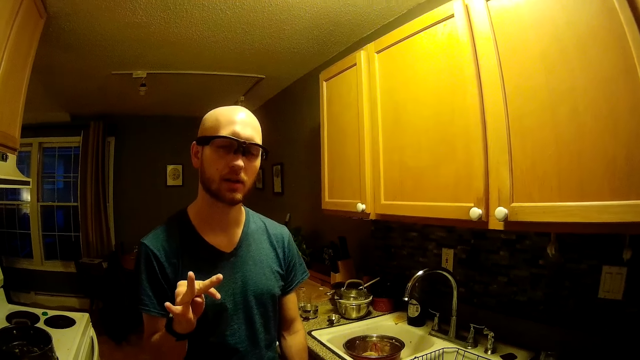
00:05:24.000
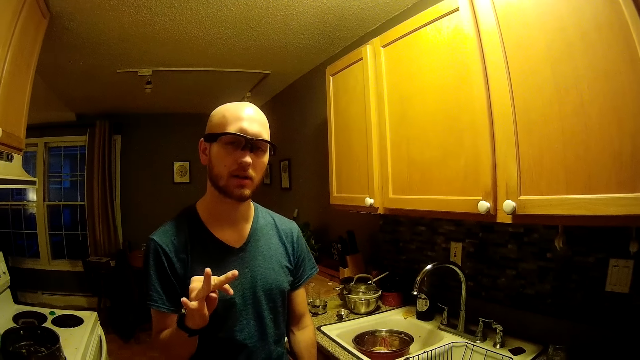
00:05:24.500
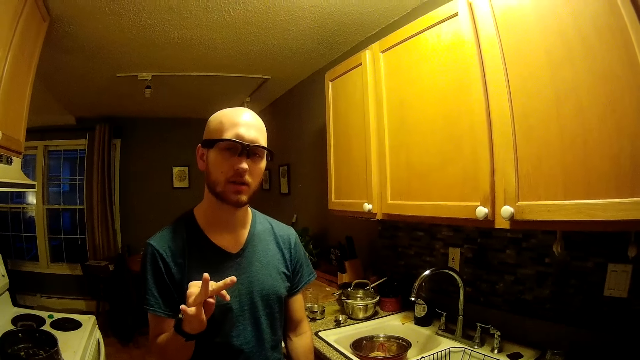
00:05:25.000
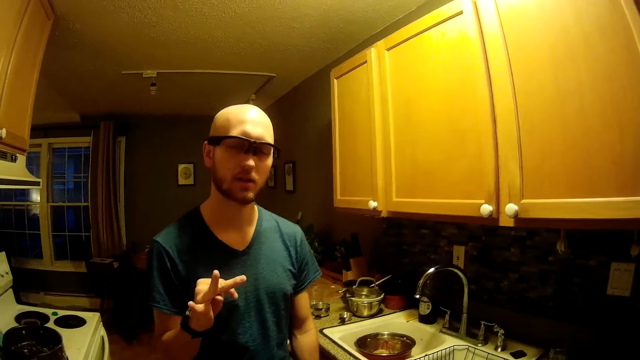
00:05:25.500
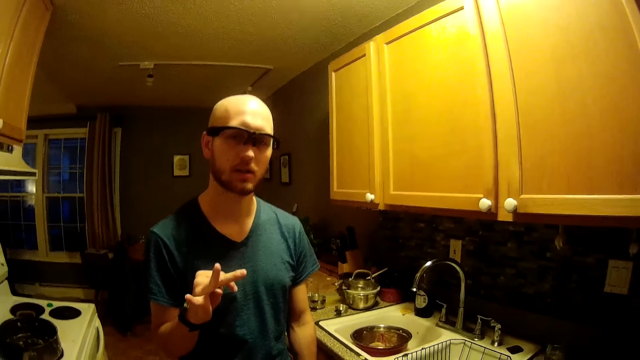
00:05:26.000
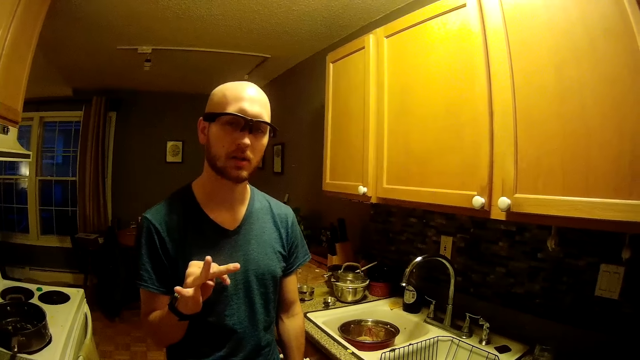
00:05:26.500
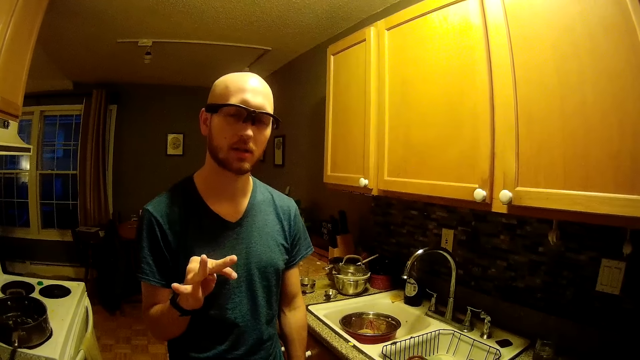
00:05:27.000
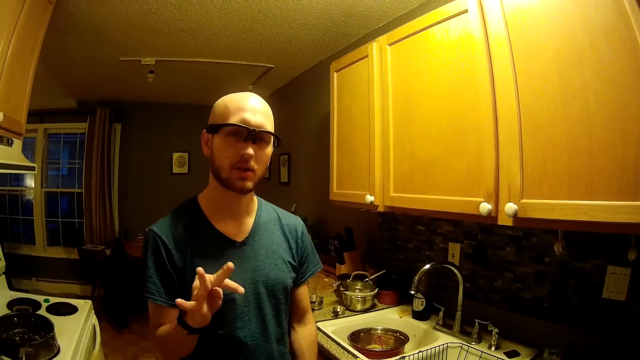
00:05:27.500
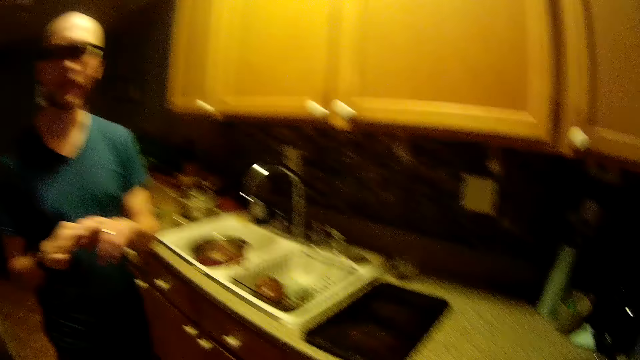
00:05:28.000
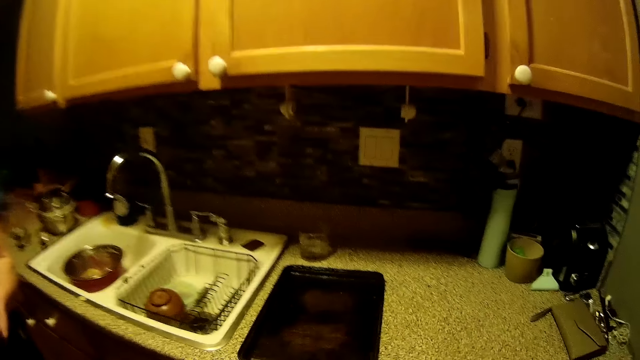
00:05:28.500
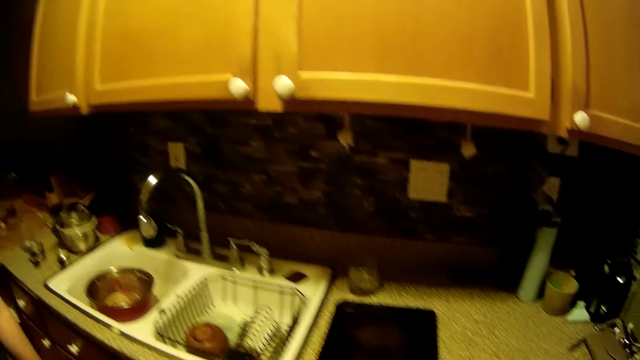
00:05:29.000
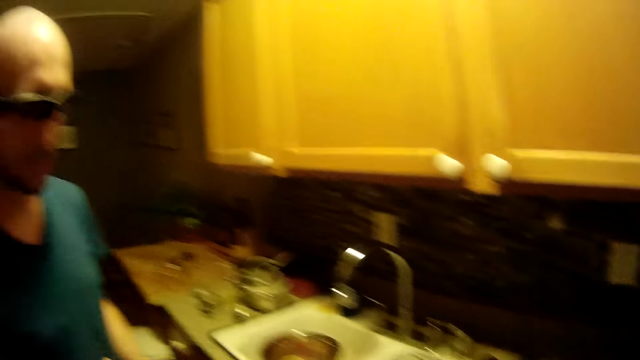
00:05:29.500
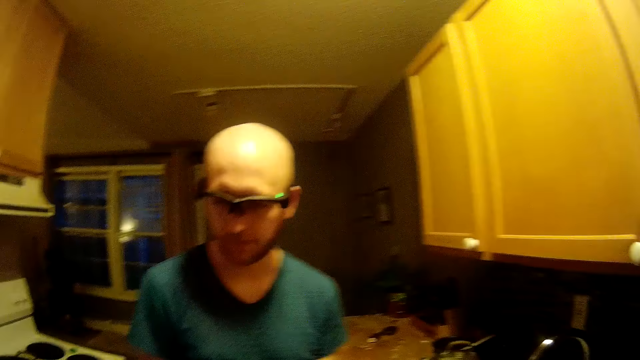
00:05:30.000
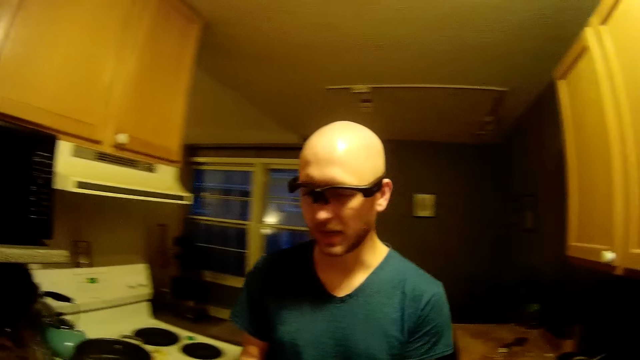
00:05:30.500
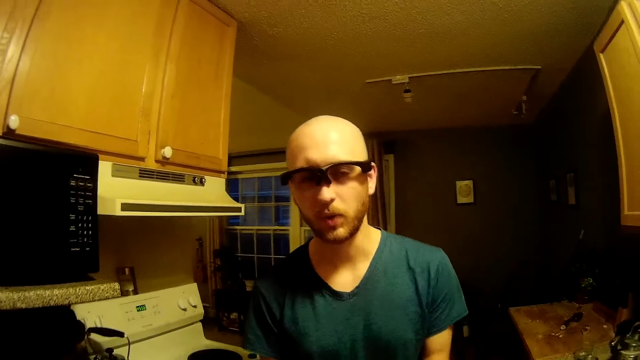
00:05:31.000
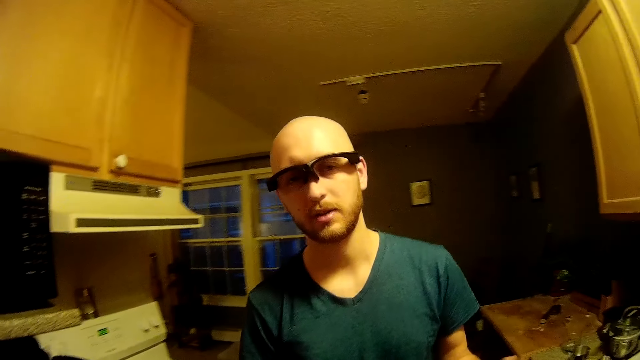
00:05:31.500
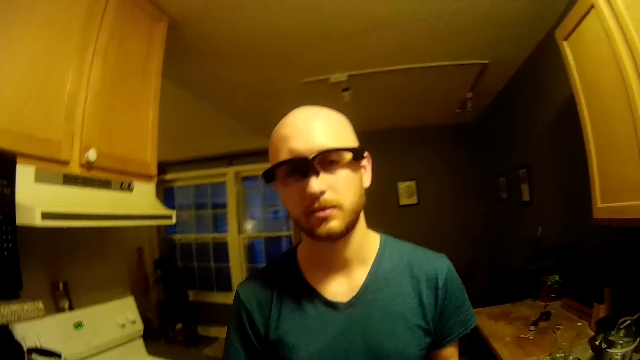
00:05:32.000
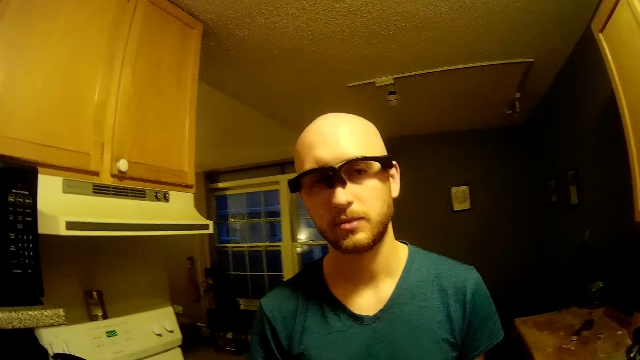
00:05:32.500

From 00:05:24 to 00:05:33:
The camera wearer talks to a man. The man talks to the camera wearer.

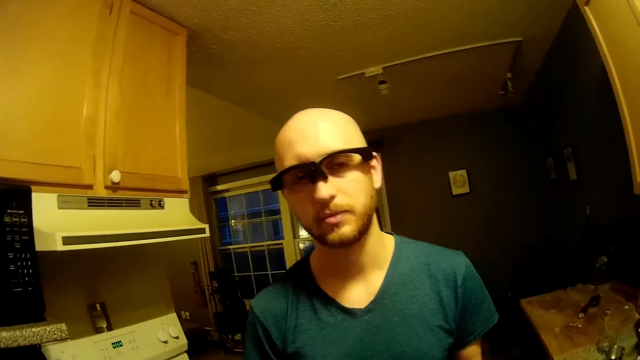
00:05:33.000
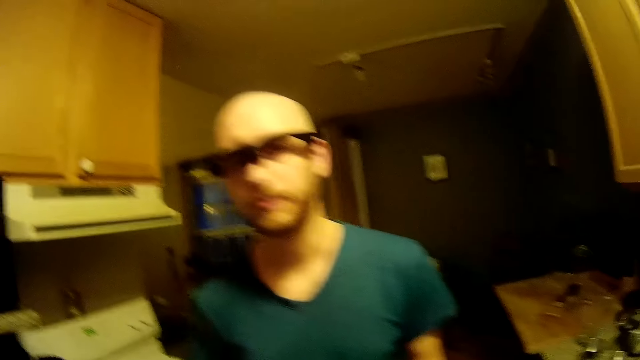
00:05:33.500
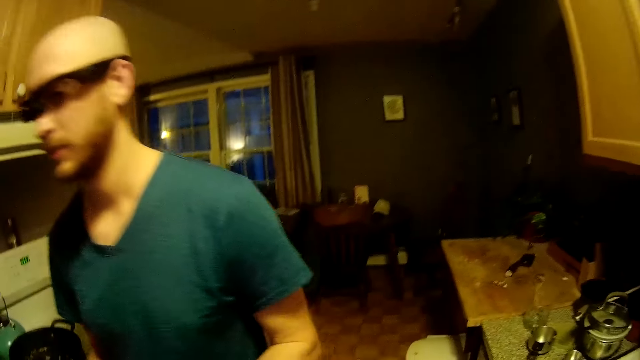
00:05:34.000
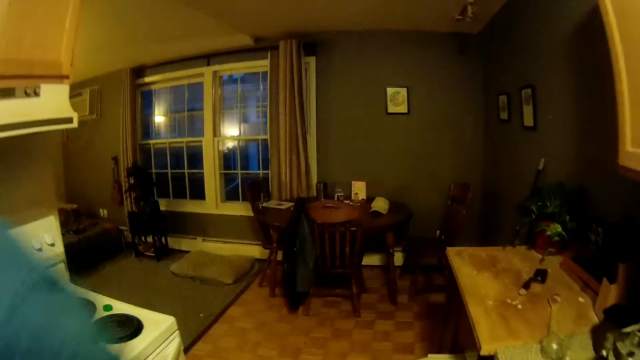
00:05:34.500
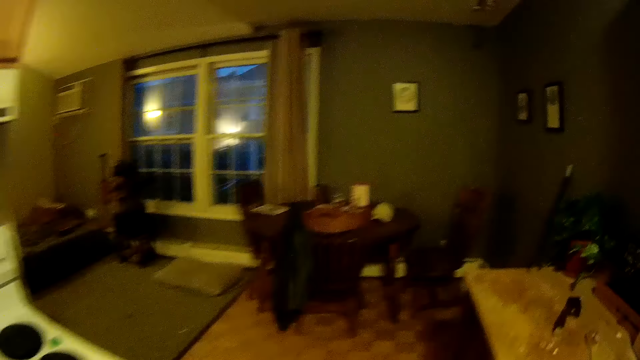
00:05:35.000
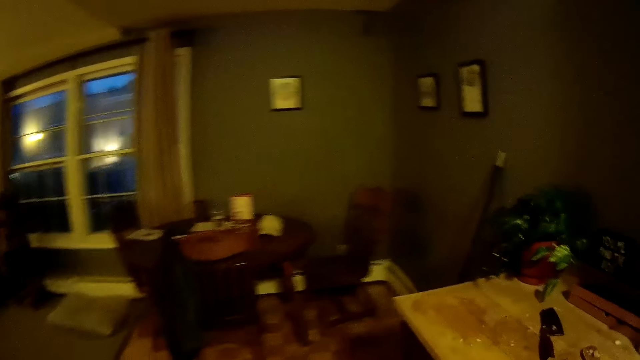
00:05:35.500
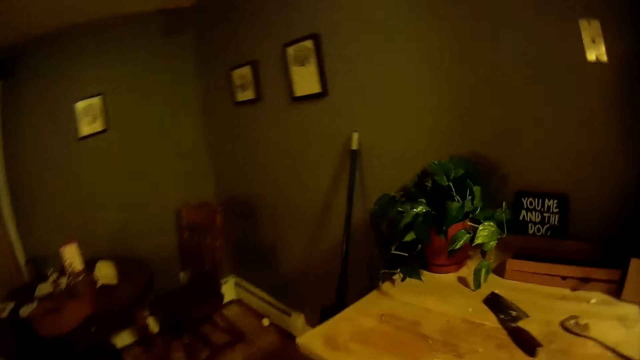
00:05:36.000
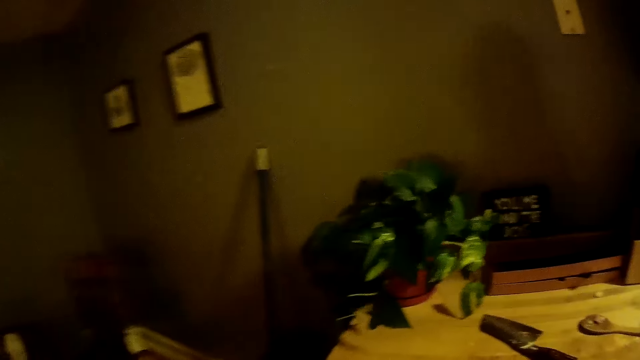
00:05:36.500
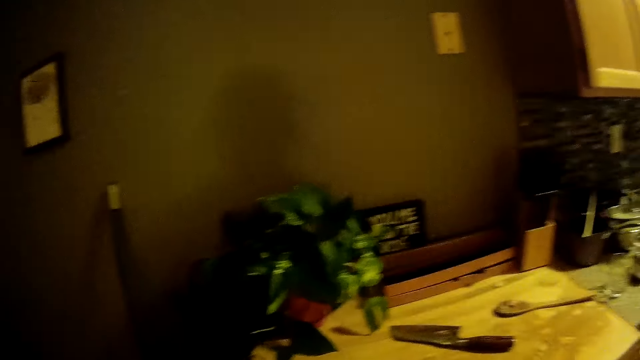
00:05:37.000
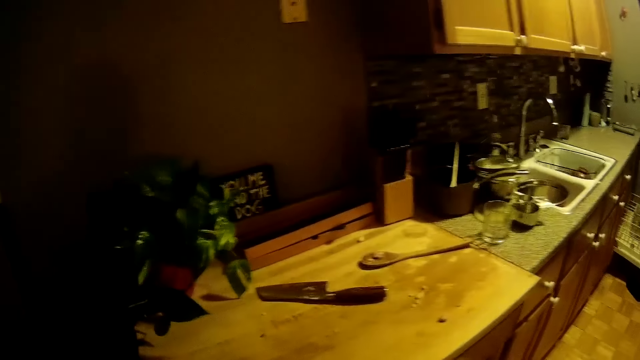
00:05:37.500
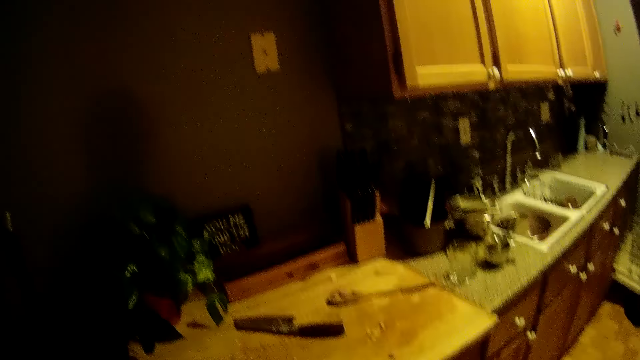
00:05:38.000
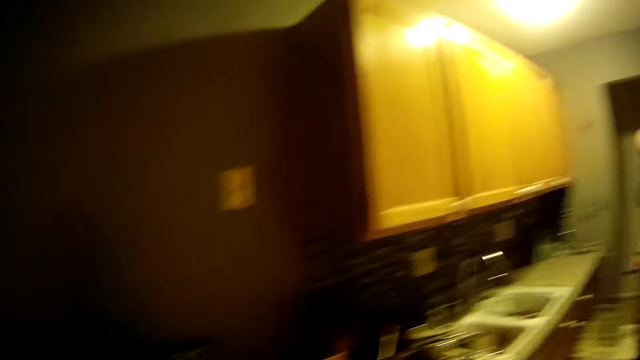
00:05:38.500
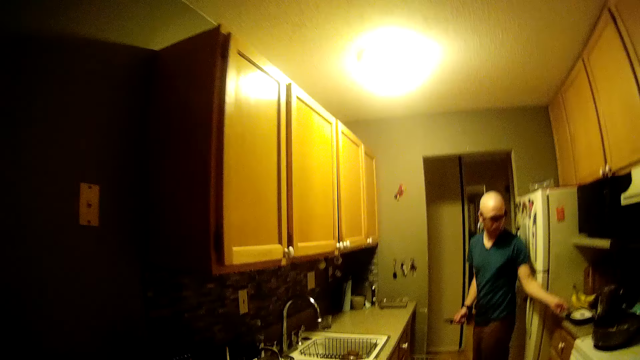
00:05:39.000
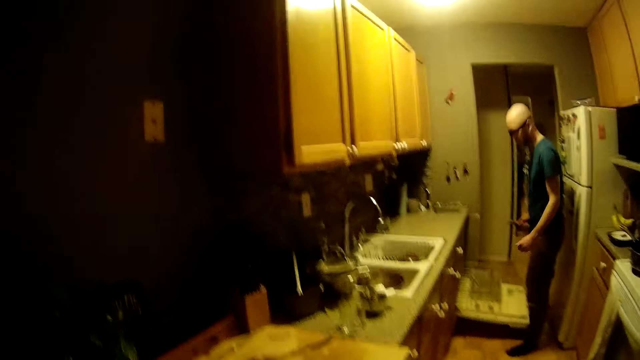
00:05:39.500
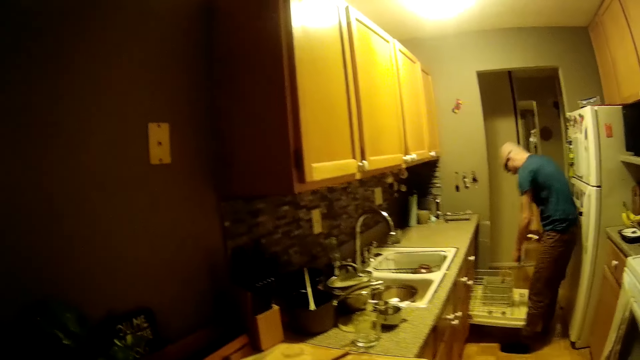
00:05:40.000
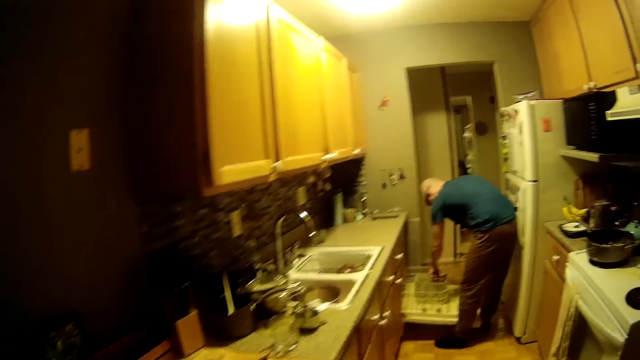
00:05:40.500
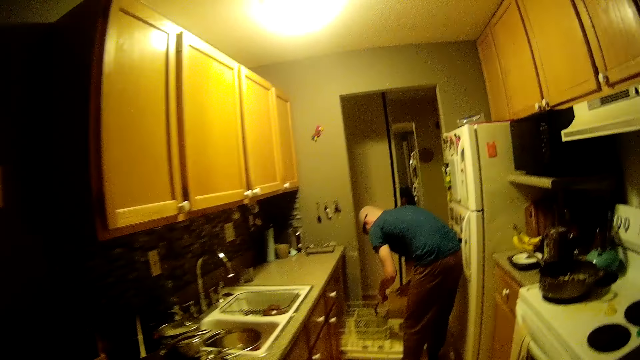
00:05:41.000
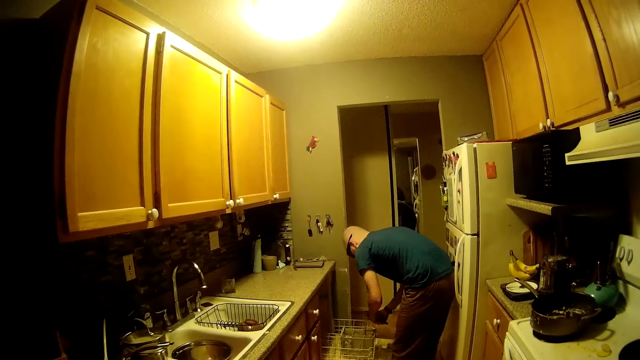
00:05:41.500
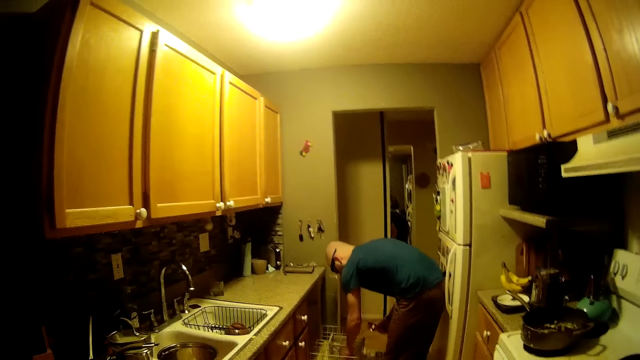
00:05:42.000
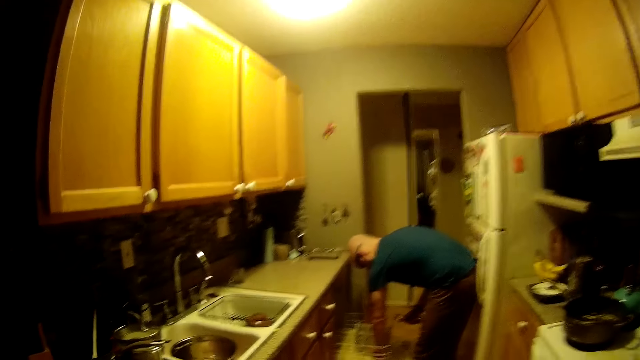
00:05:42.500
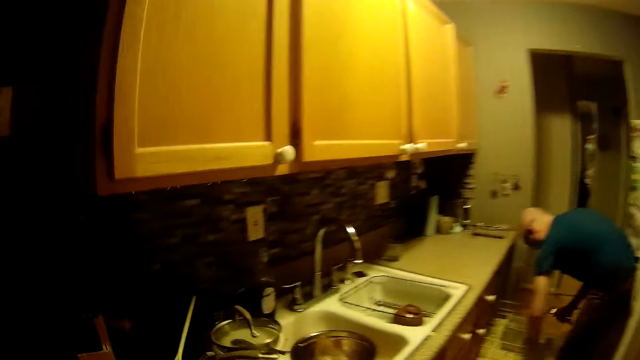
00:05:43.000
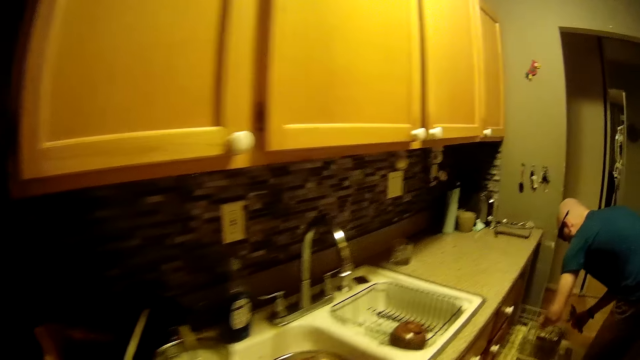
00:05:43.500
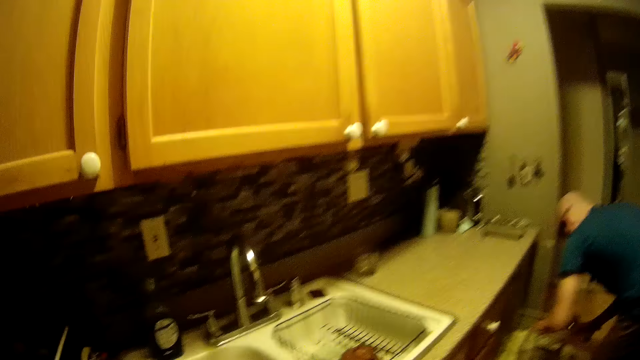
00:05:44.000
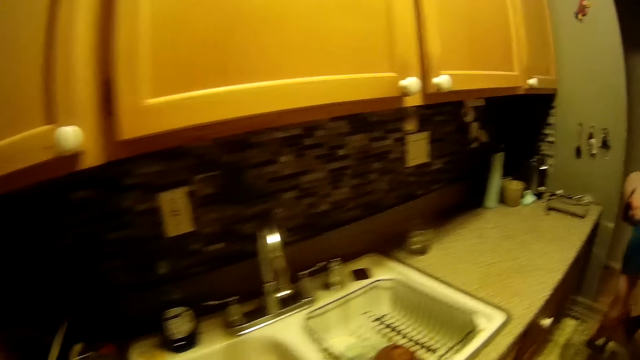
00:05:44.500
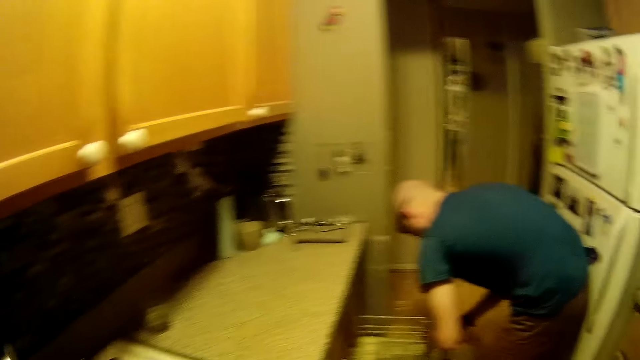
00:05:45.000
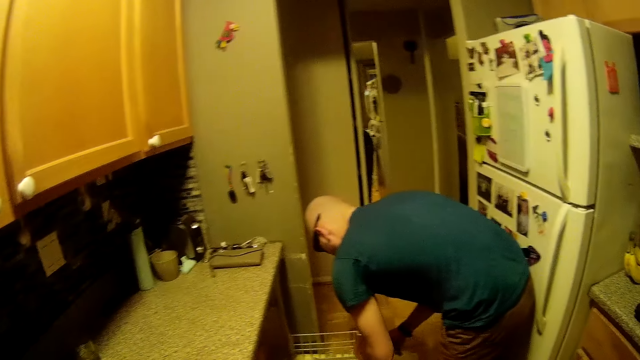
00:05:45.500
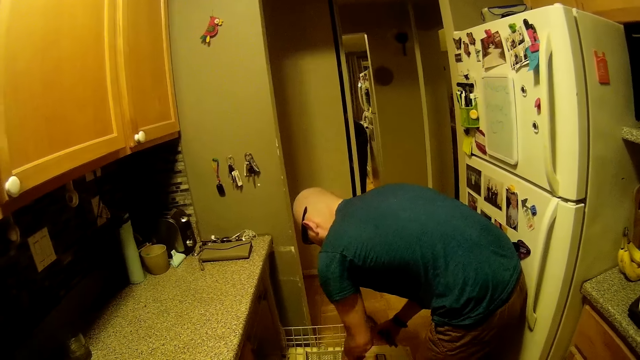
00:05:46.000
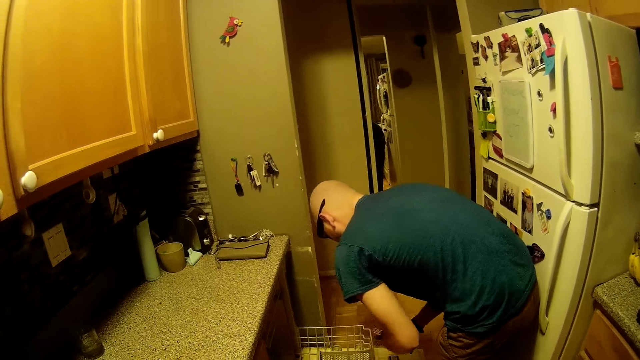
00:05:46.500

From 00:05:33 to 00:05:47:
The camera wearer walks towards a living room. They talk to a man. The man places a spoon in his left hand on a plate on the kitchen countertop. The man picks spoons from the dishwasher with his left hand and passes the spoons in his left hand to his right hand. The camera wearer walks towards the man in a kitchen. The man picks spoons from the dishwasher with his left hand and passes the spoons in his left hand to his right hand. The man picks spoons from the dishwasher with his left hand and passes the spoons in his left hand to his right hand. The man picks spoons from the dishwasher with his left hand and passes the spoons in his left hand to his right hand. The man picks spoons from the dishwasher with his left hand. The camera wearer talks to the man. The man passes the spoons in his left hand to his right hand.
